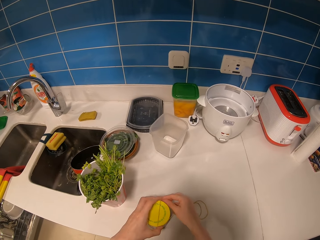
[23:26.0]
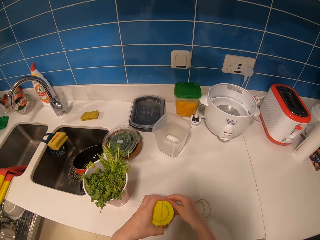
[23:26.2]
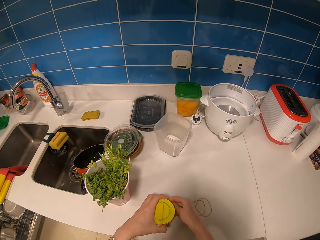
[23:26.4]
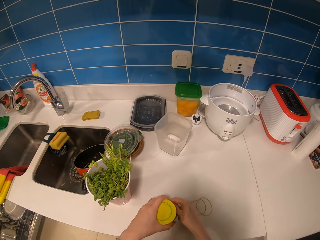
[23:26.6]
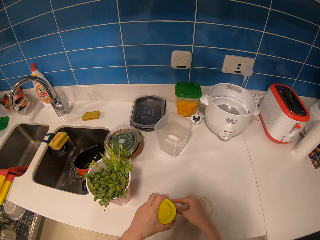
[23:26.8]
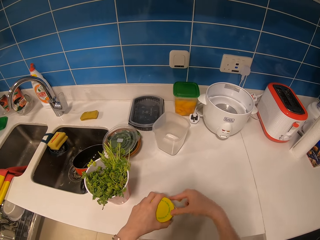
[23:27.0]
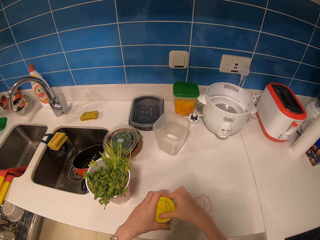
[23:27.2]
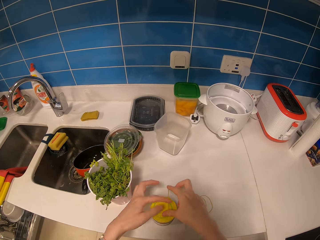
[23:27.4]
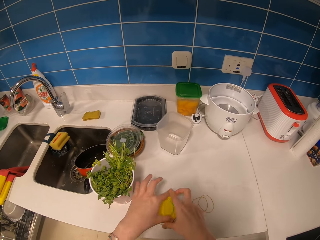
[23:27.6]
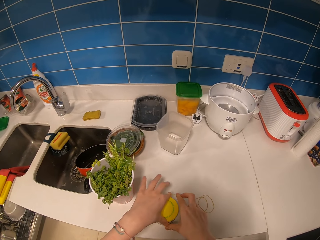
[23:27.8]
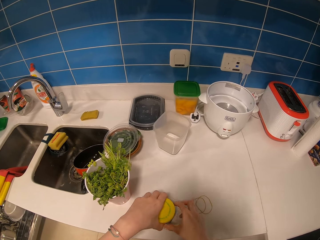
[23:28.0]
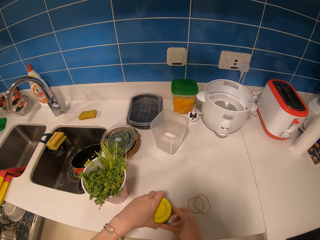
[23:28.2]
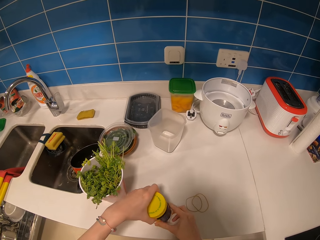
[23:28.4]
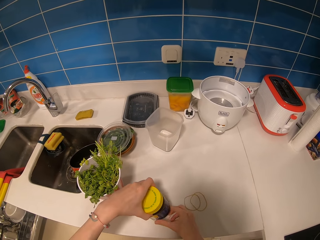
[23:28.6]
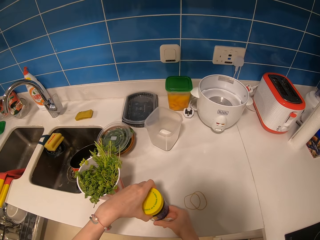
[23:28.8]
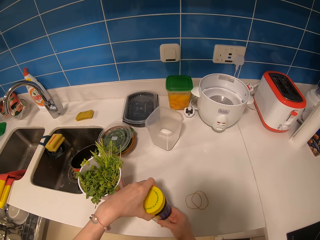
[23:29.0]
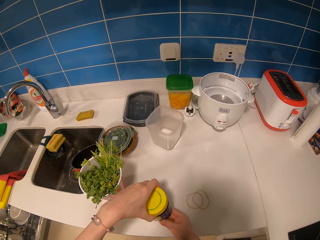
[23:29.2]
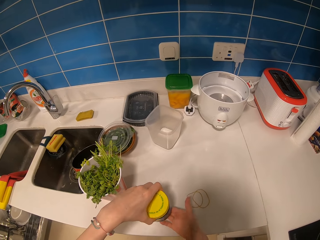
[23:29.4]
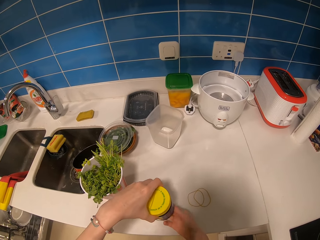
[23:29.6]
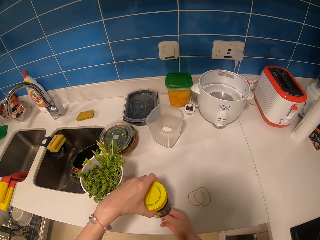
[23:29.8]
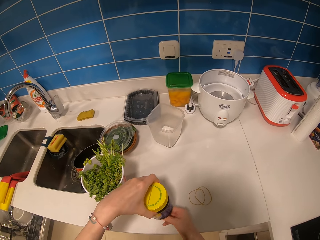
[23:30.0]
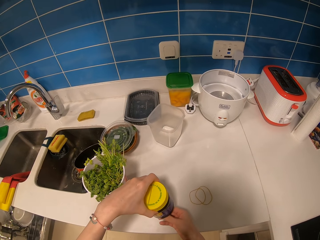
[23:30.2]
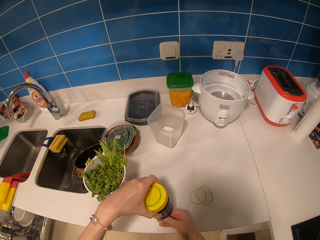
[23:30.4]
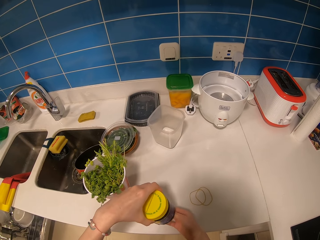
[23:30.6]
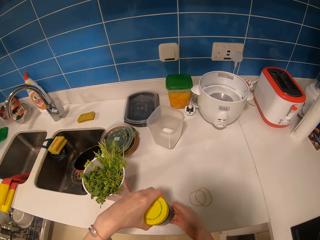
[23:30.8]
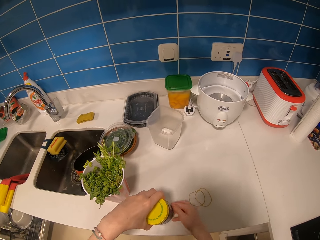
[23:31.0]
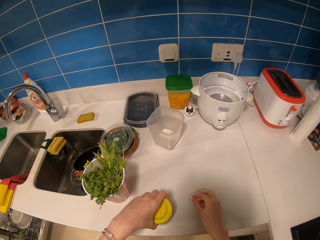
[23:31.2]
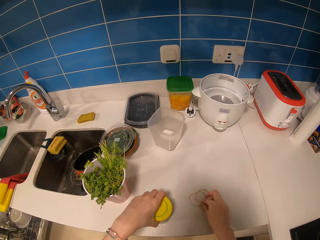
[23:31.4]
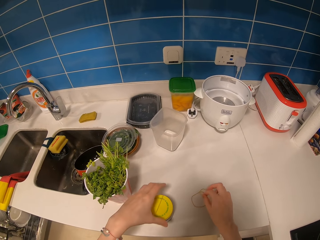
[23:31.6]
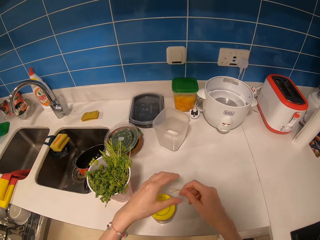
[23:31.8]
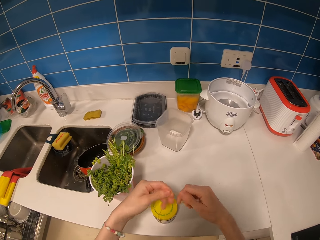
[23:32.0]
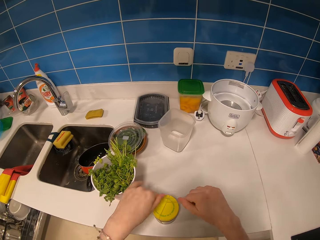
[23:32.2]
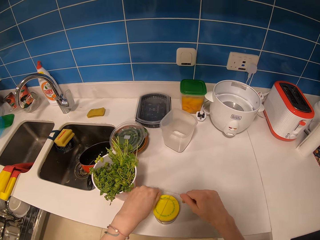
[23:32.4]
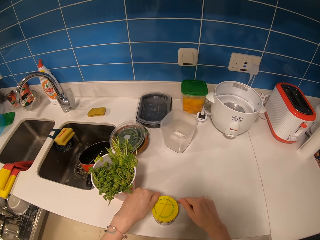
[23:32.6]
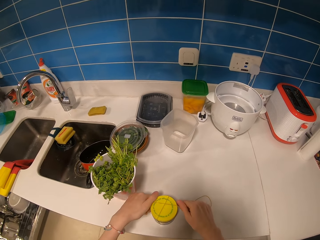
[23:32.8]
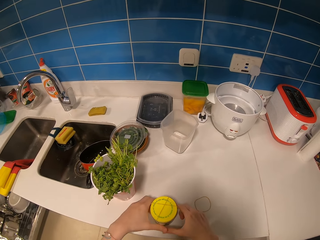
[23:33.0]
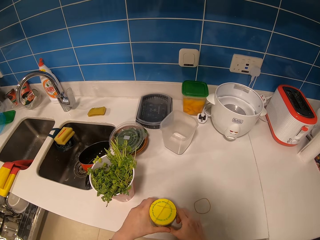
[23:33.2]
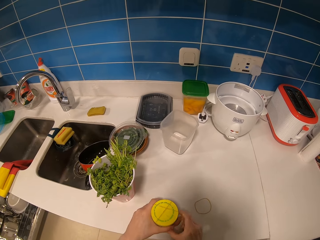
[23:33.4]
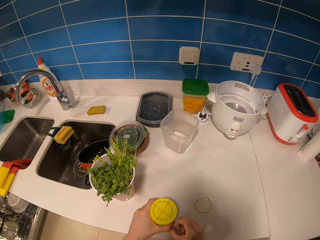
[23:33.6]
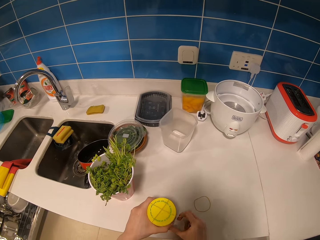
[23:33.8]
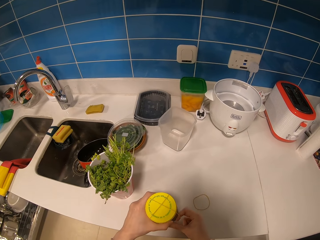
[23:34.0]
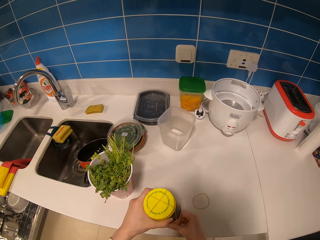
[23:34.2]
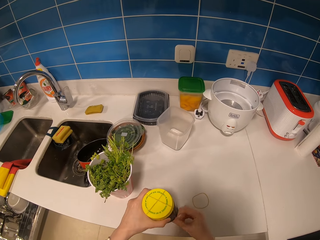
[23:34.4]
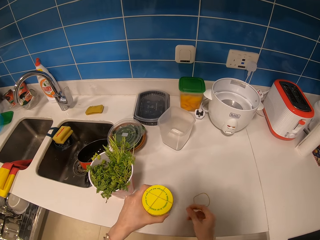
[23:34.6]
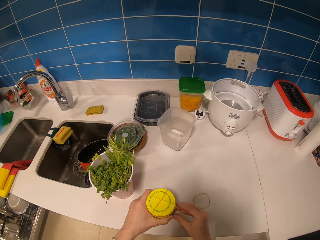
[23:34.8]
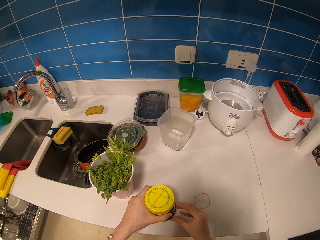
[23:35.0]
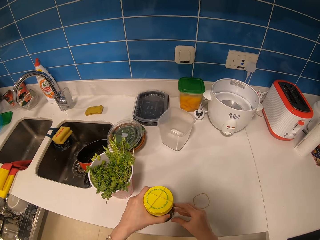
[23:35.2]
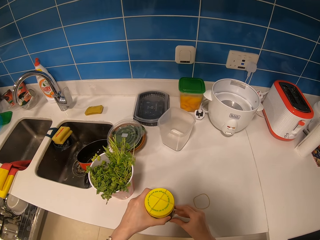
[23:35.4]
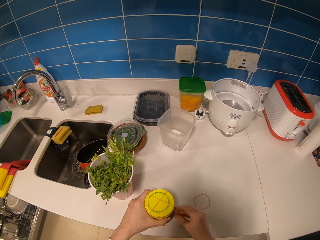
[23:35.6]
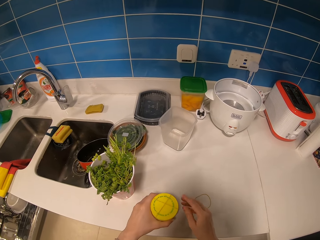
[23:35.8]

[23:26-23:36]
The camera wearer ties the container with the rubber band. They pick up the rubber band from the table. They tie the container with the rubber band.

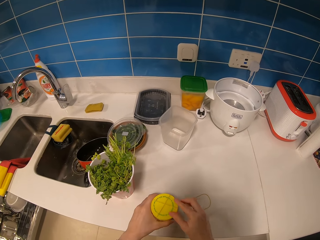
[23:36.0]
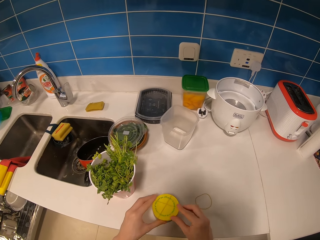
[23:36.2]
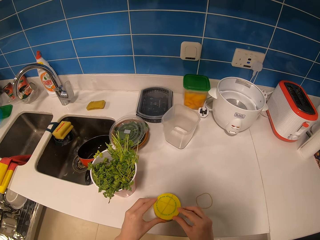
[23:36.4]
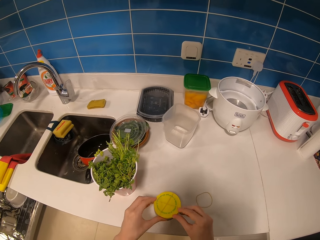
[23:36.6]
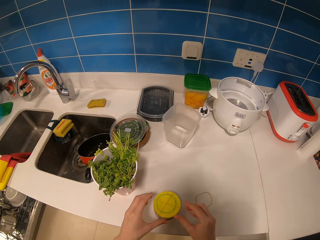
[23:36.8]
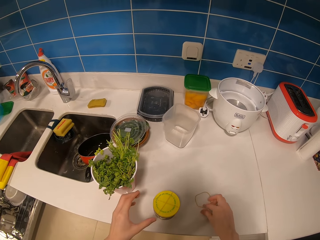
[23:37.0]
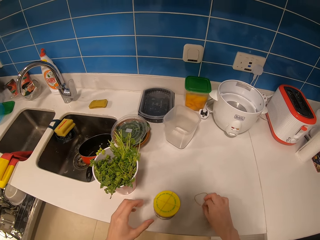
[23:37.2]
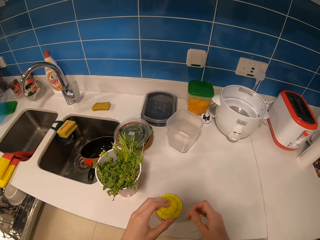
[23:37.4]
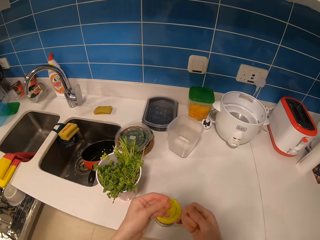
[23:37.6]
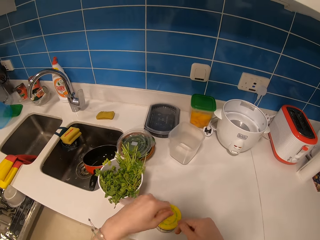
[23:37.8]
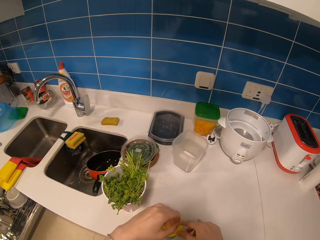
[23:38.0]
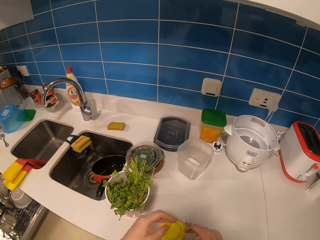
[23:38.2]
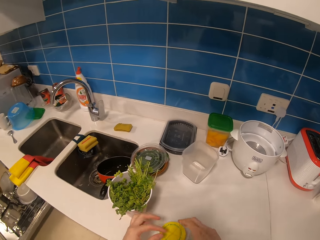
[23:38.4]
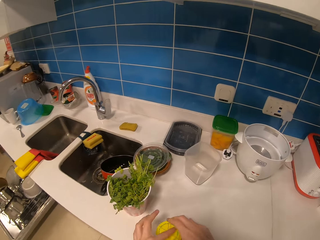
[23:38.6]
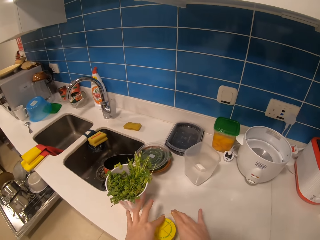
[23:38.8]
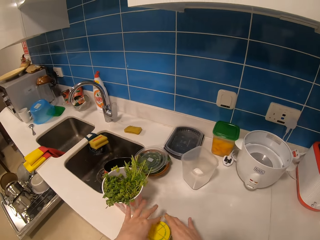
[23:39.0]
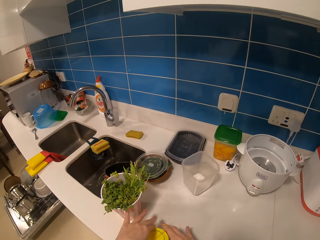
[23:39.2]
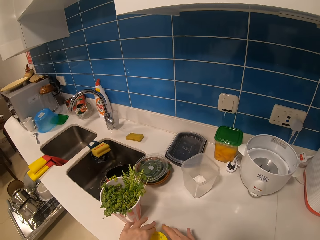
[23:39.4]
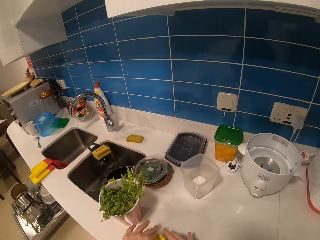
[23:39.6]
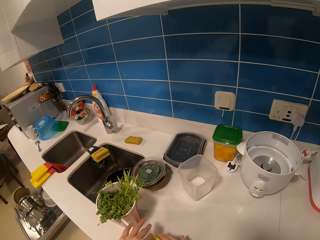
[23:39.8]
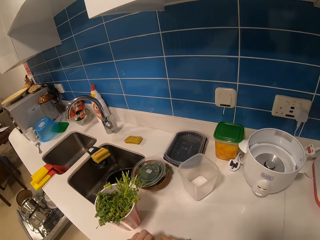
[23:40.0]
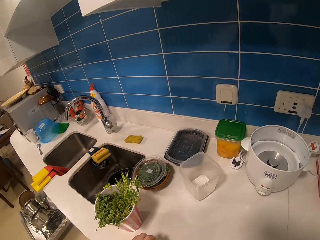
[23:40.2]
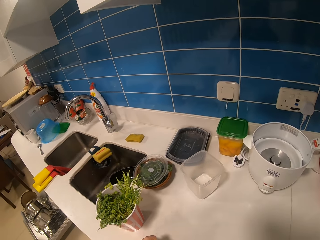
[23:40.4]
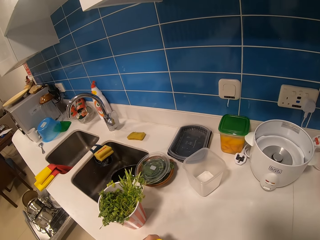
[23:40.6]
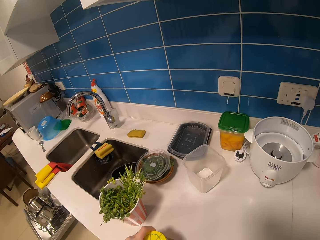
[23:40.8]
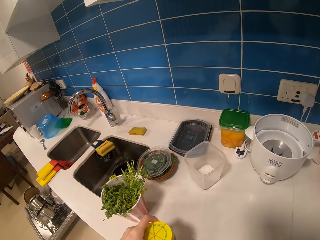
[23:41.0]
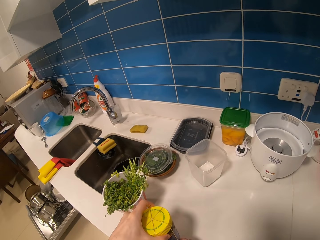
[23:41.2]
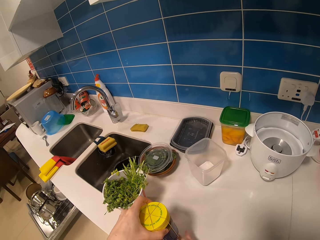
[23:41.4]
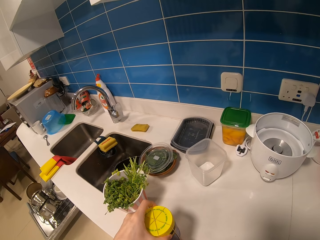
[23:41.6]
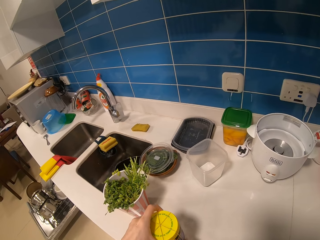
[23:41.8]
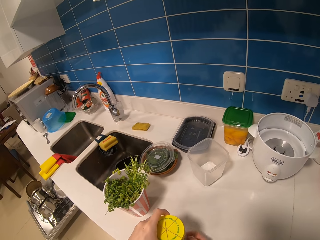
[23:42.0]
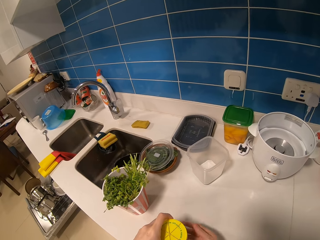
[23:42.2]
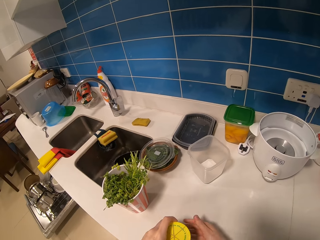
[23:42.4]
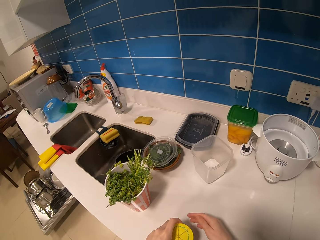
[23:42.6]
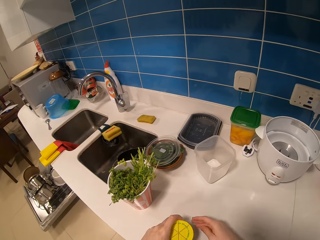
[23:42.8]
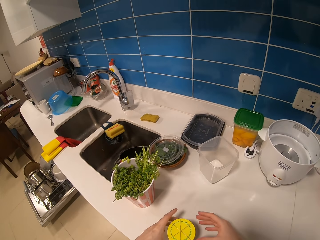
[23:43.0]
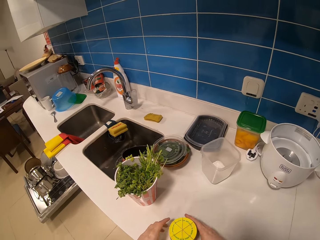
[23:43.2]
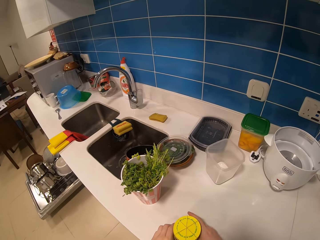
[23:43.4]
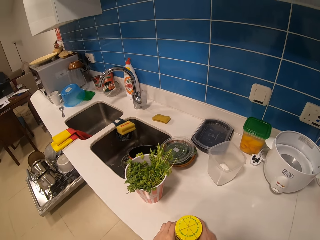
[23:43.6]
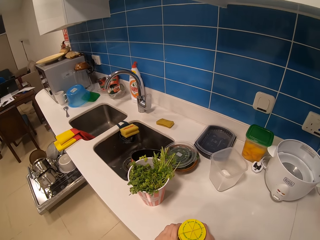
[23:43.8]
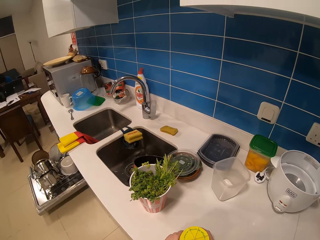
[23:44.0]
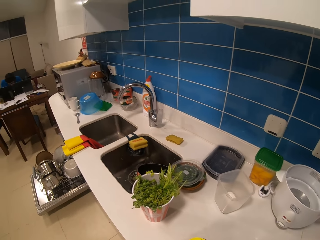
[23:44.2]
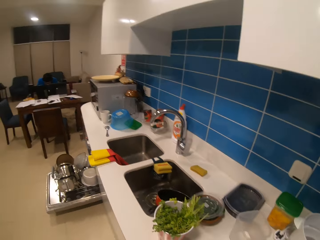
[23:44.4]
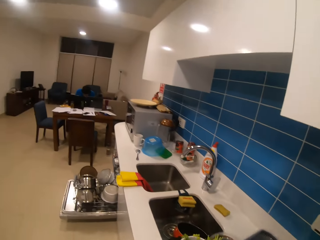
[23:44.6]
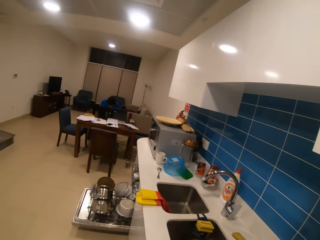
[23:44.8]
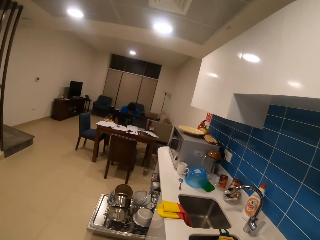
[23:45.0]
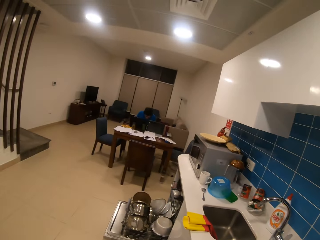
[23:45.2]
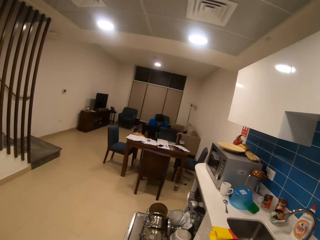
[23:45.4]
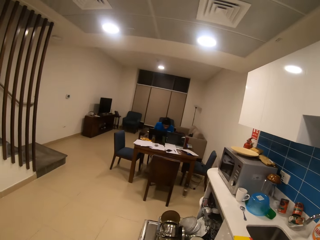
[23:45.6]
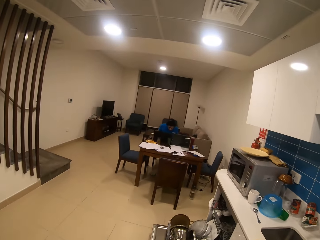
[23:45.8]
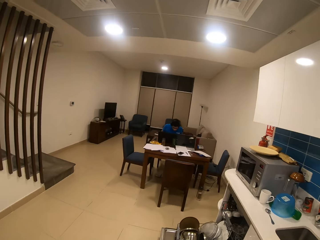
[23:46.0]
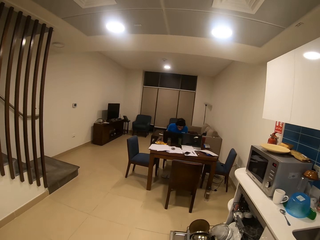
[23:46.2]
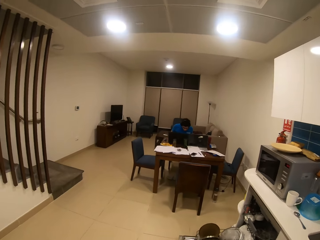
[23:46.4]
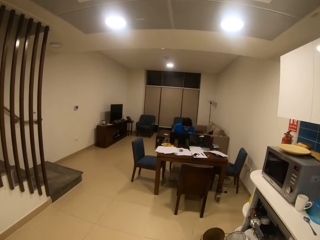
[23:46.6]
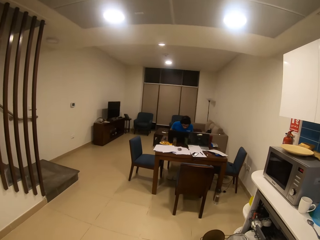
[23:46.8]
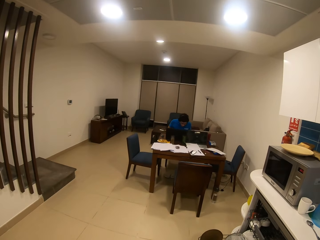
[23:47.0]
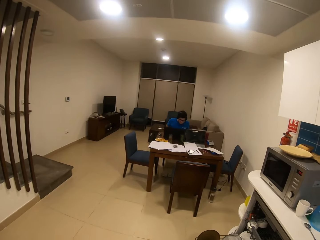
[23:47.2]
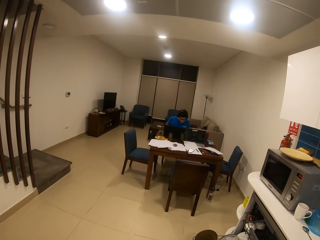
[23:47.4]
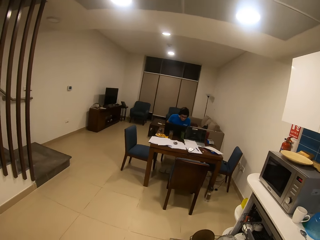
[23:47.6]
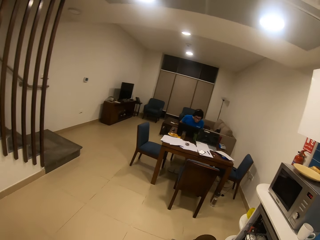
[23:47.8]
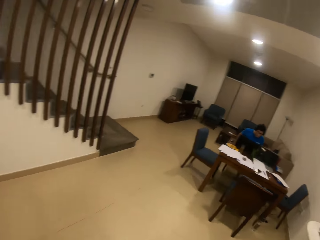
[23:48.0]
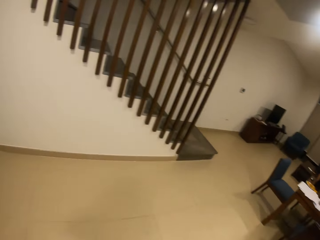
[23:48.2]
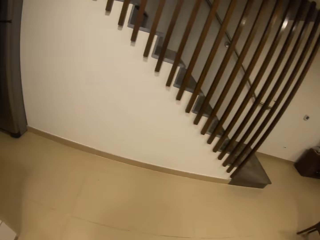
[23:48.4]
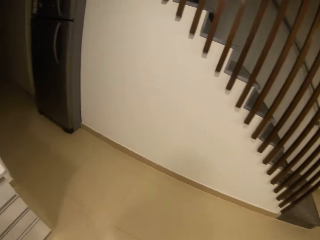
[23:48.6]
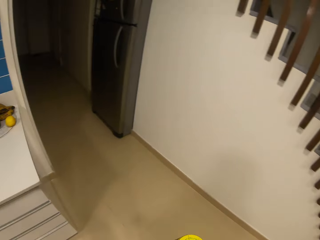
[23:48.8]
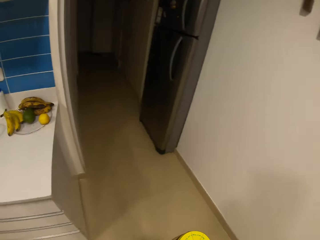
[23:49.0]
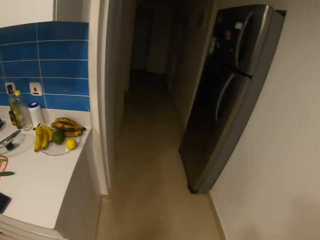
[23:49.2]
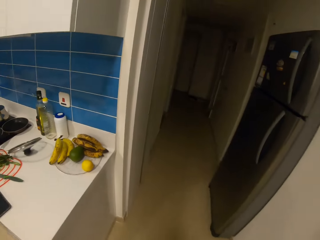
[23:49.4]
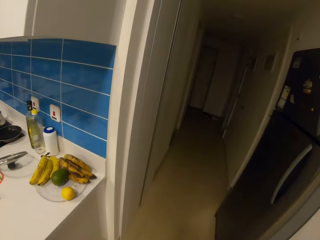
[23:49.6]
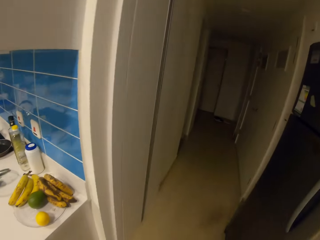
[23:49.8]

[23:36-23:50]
The camera wearer picks up the rubber band from the table. They tie the container with the rubber band. They walk across the house. They turn around.
